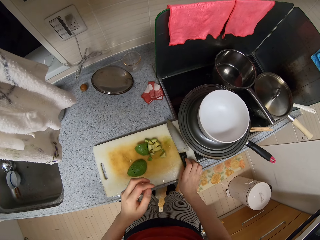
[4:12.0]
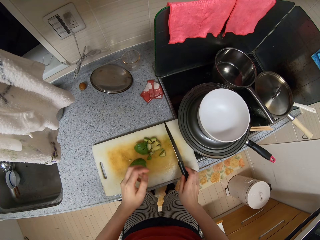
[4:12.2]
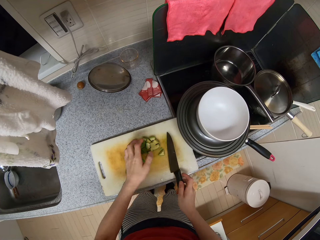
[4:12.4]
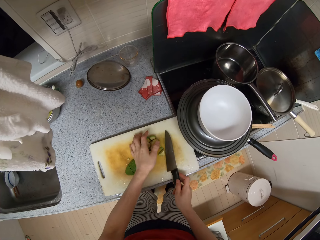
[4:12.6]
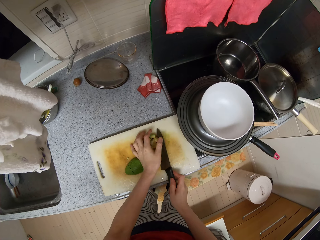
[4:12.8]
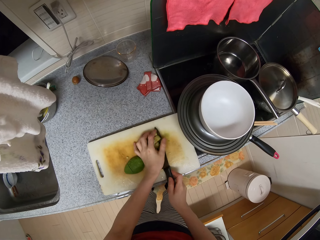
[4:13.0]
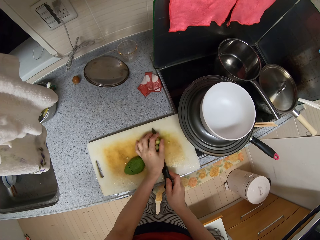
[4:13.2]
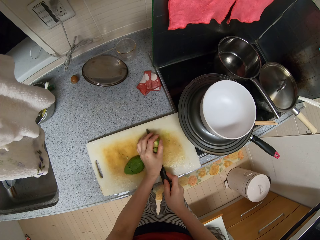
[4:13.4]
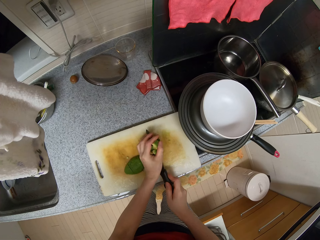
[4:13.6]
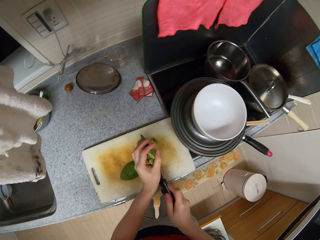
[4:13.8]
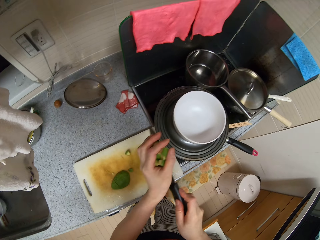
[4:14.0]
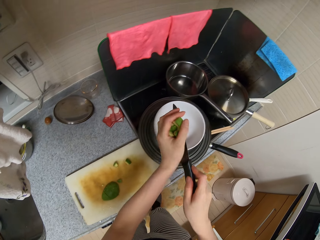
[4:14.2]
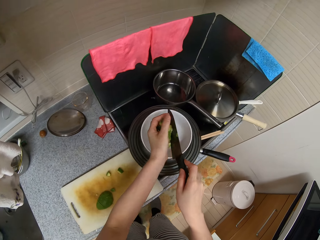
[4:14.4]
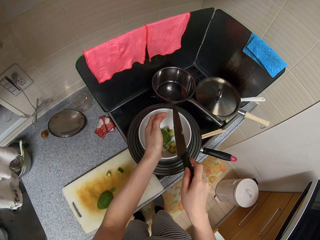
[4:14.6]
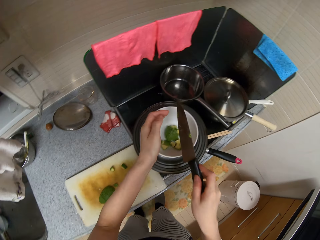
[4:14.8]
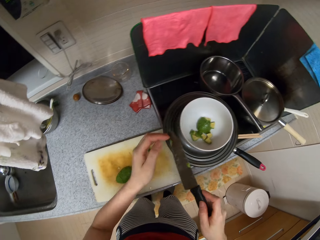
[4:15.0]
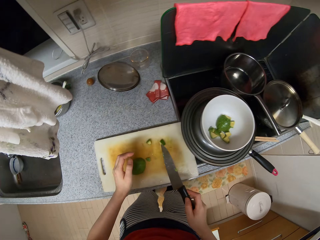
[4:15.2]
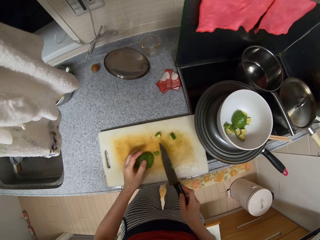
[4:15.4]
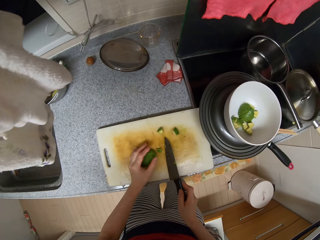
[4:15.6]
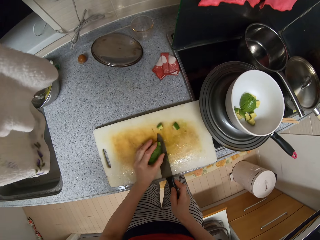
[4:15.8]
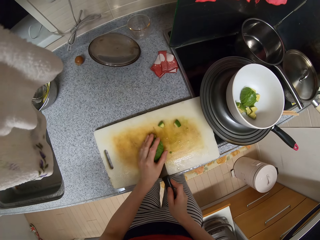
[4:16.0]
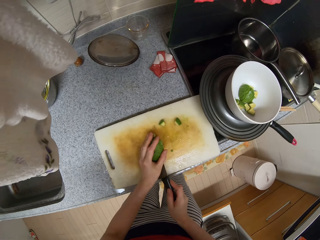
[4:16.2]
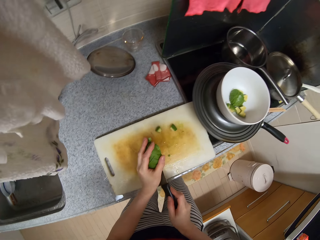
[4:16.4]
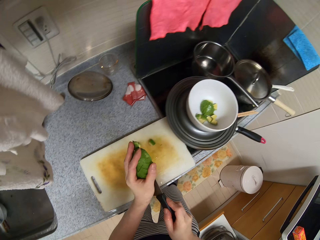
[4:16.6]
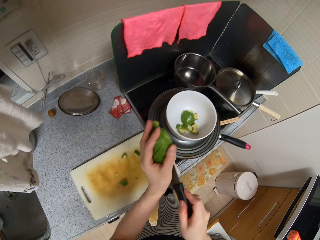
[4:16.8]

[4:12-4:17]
The camera wearer picks up the knife. They pick up the pieces of avocado with the knife and scoop the avocado into the bowl.

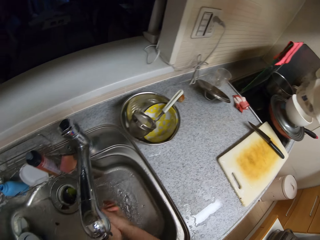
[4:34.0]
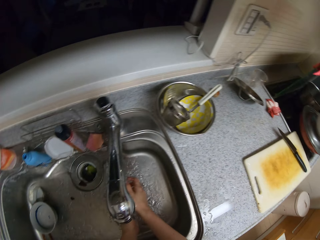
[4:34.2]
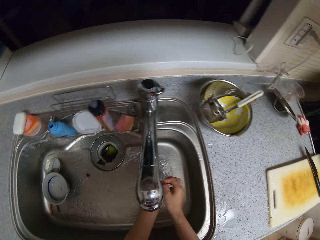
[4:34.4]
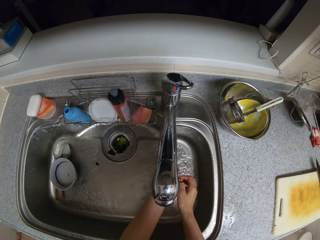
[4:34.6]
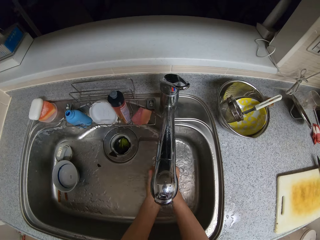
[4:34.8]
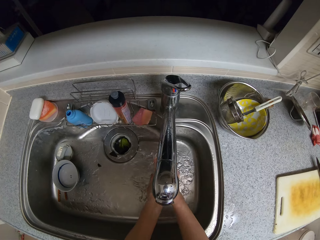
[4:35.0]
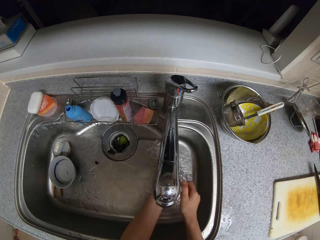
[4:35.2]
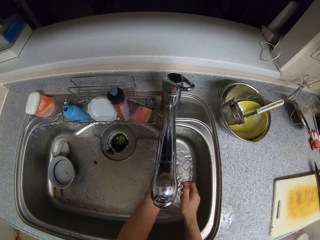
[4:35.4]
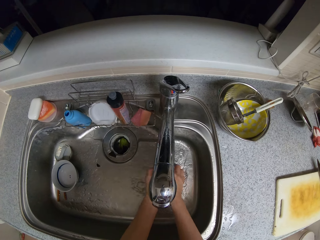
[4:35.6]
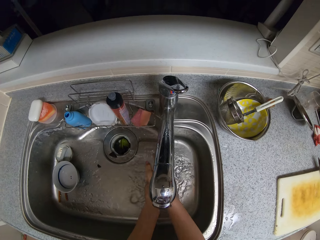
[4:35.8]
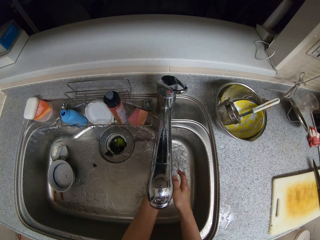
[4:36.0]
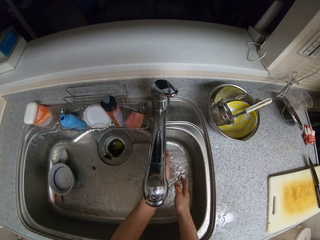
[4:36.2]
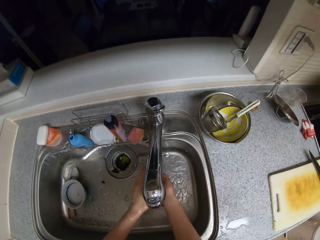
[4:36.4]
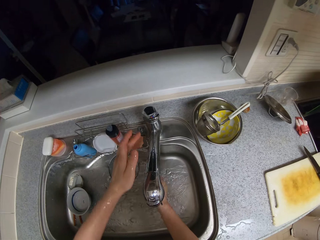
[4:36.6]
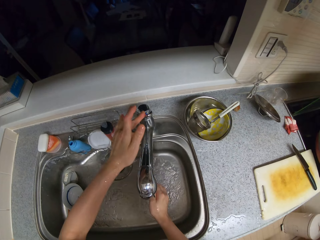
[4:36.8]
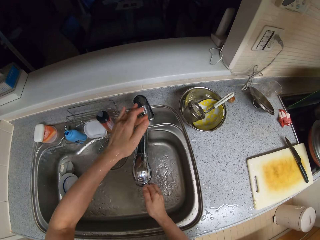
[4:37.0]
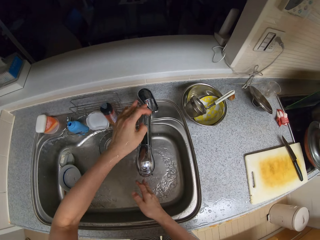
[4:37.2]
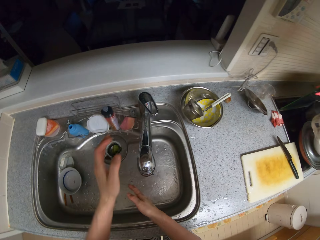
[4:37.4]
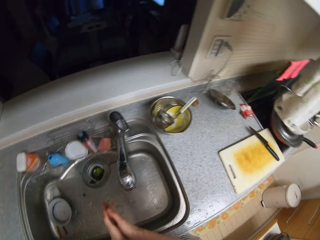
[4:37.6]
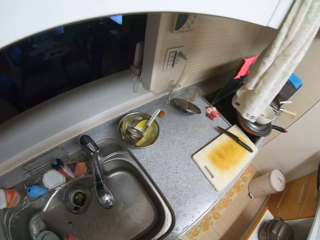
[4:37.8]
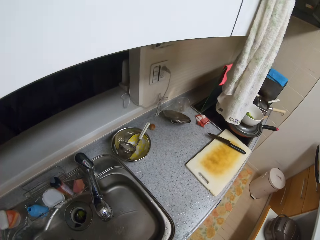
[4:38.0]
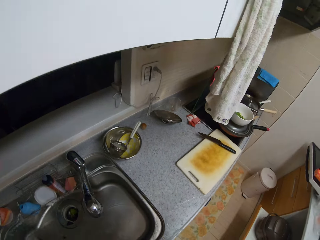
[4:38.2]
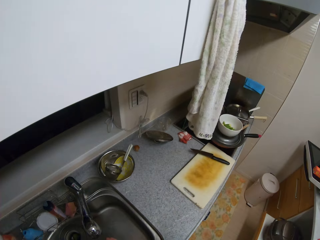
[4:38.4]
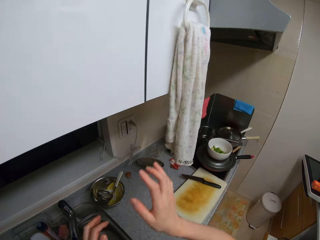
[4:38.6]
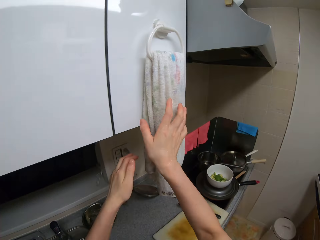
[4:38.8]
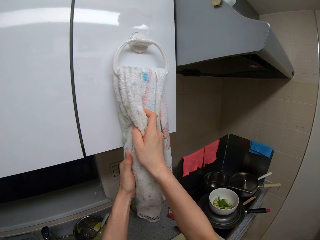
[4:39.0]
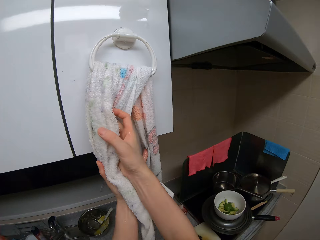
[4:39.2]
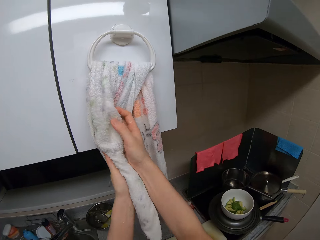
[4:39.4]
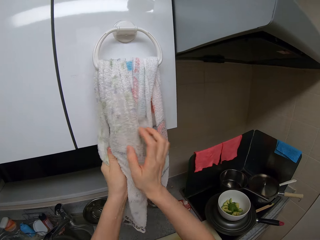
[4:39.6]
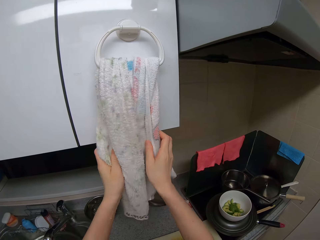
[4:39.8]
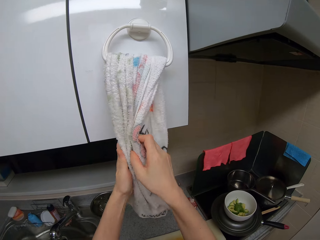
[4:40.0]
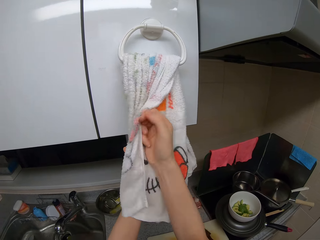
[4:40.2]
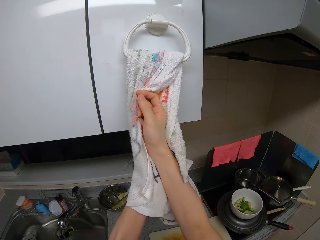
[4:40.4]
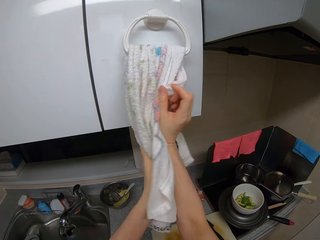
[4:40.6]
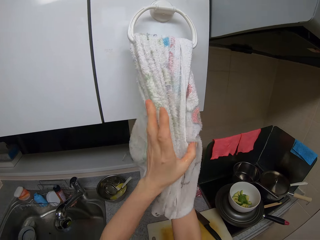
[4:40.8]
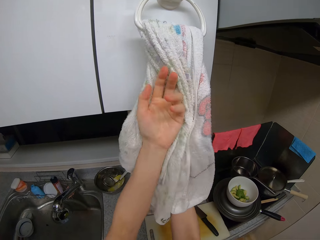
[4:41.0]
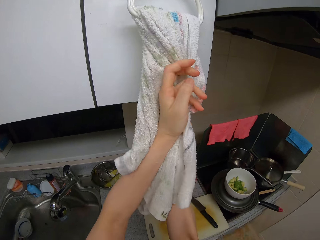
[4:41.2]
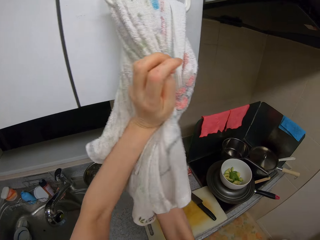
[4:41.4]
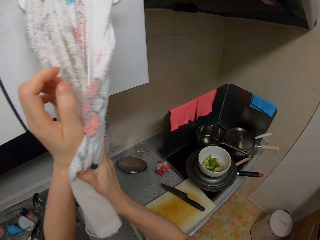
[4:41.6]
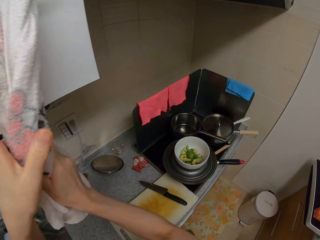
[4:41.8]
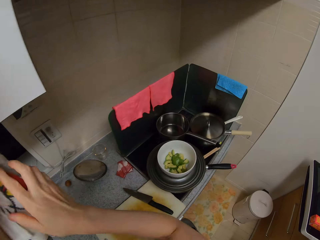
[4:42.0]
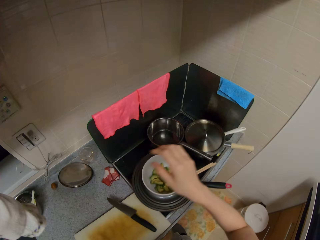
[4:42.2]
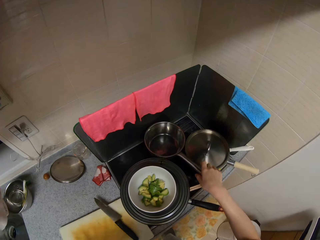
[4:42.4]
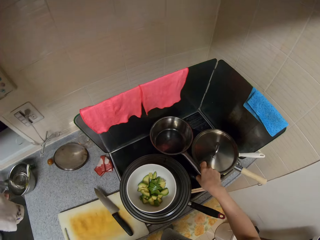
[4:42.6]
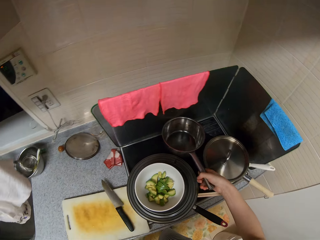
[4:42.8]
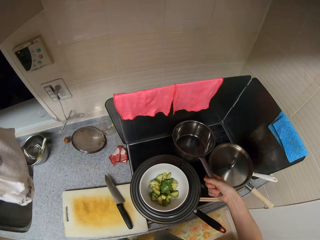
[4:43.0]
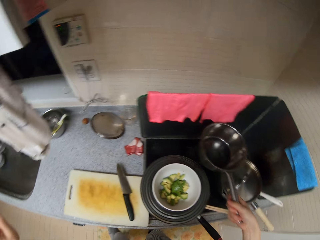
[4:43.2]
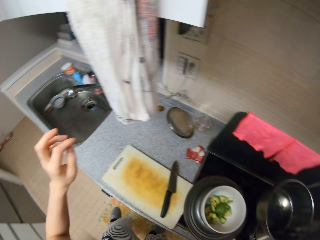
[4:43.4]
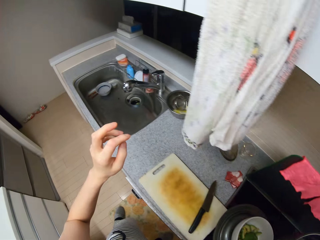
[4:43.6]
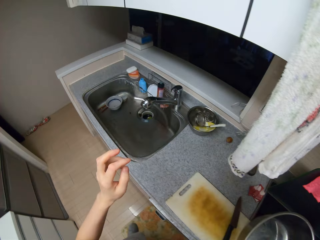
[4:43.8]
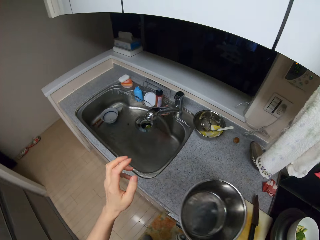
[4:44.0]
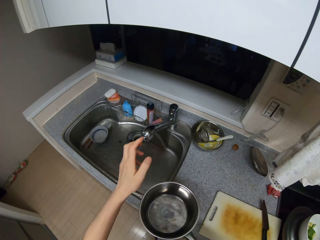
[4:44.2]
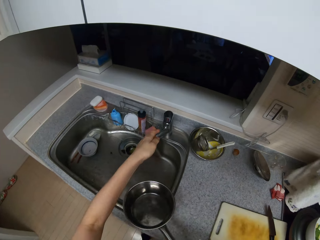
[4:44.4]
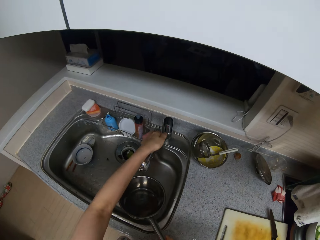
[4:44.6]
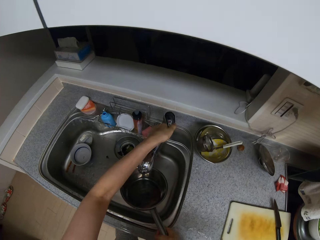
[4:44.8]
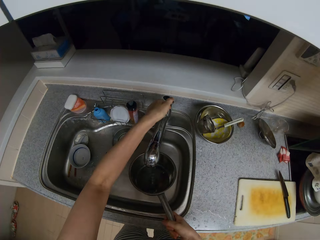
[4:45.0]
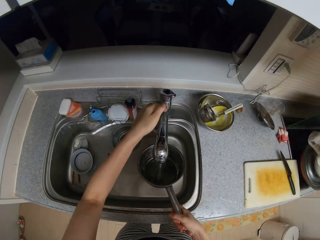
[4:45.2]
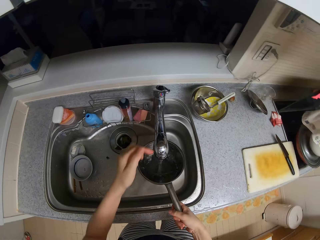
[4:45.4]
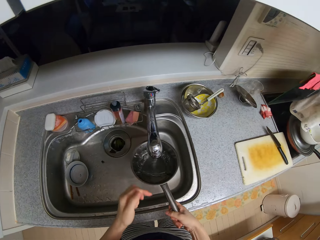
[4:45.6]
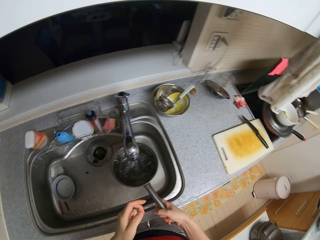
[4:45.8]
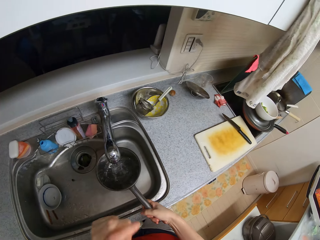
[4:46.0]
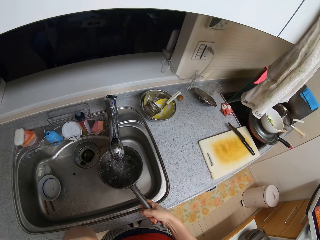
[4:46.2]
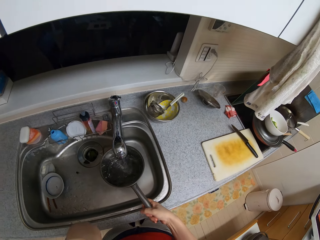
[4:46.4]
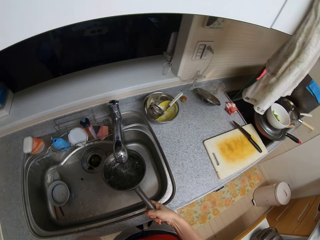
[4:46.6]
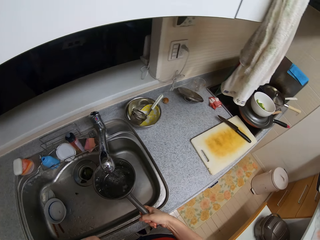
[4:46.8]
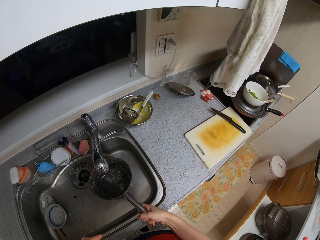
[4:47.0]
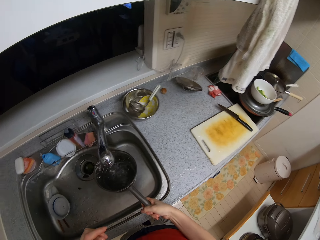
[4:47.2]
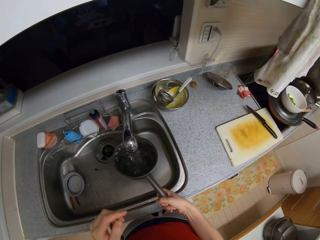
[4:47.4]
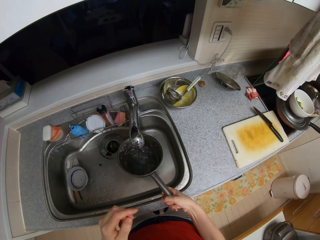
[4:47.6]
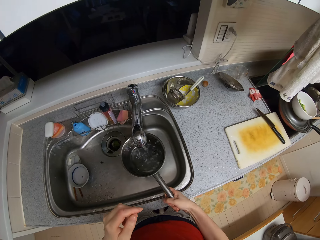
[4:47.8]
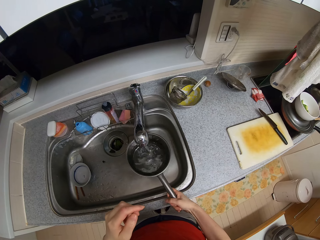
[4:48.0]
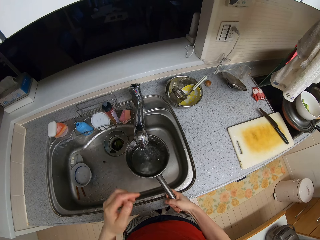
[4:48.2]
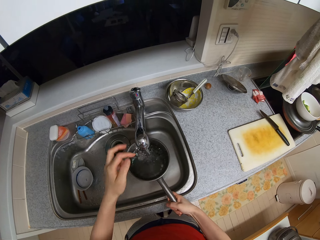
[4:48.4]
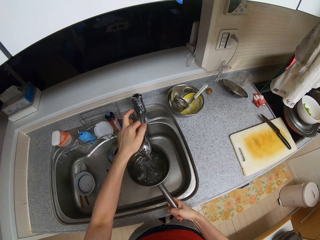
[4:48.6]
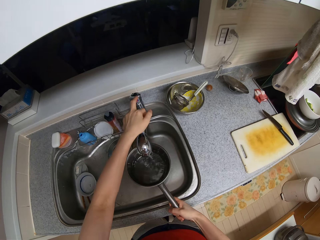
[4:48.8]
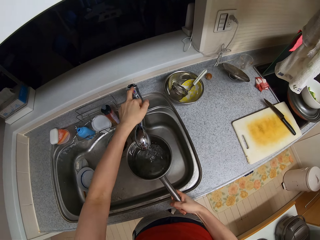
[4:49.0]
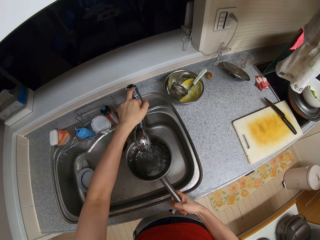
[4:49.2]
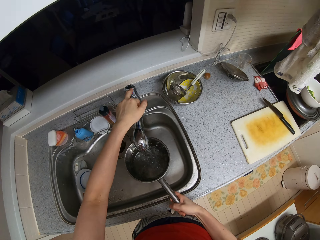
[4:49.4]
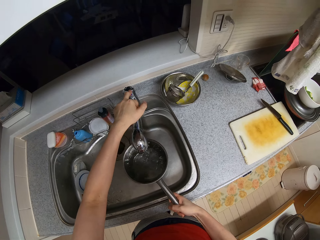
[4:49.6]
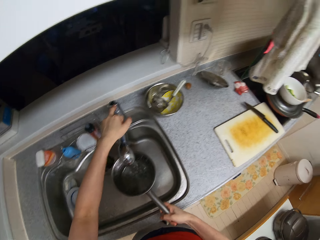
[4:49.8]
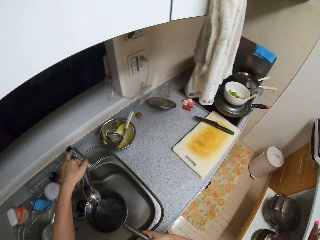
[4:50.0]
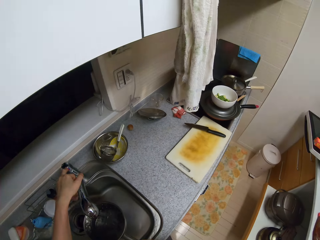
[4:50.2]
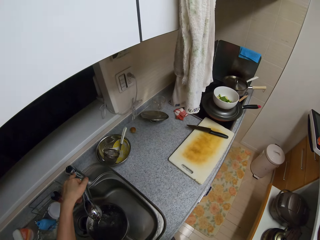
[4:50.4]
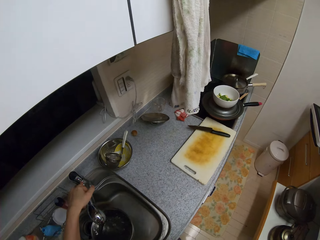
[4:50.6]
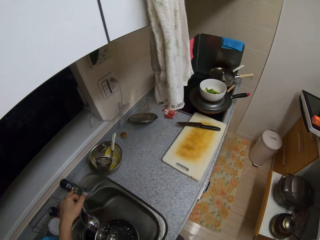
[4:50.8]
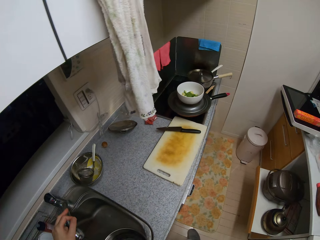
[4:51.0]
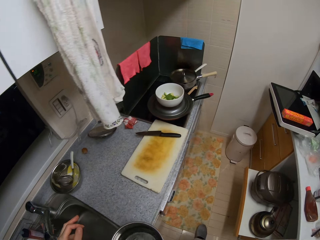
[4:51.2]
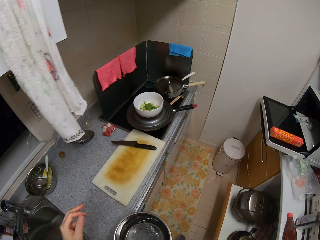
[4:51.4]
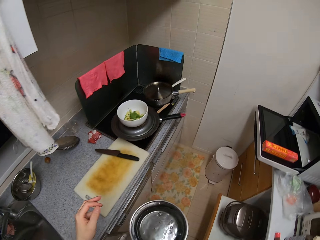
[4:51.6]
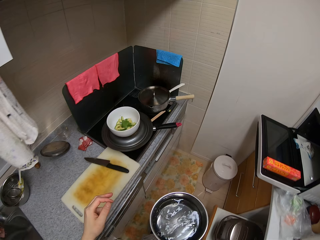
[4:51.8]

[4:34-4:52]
The camera wearer closes the tap. He dries his hands on the towel. He picks up a pot on the cooker. He opens up the tap with a hand. He runs water through the tap to the cooking pot. He holds the tap with a hand. He runs water through the tap to the cooking pot. He closes the tap with a hand.
